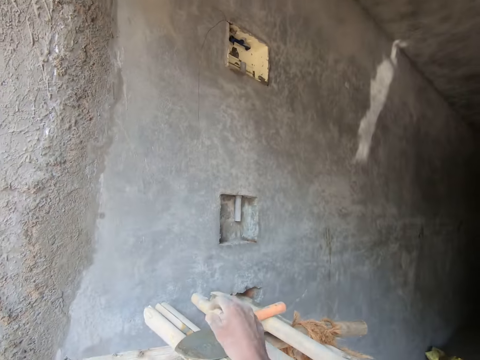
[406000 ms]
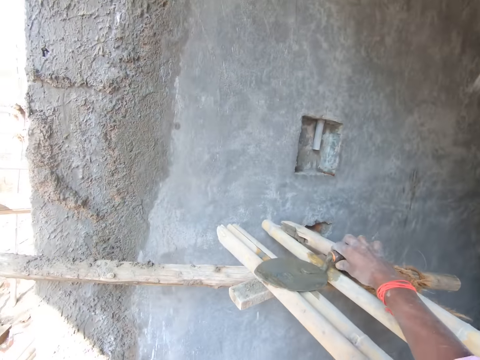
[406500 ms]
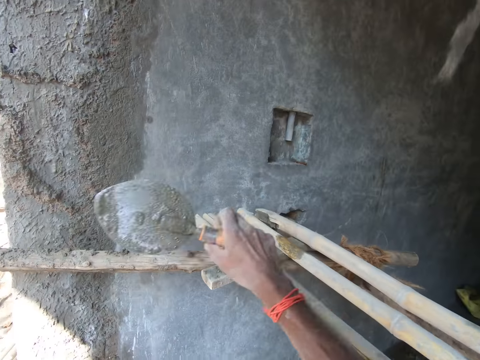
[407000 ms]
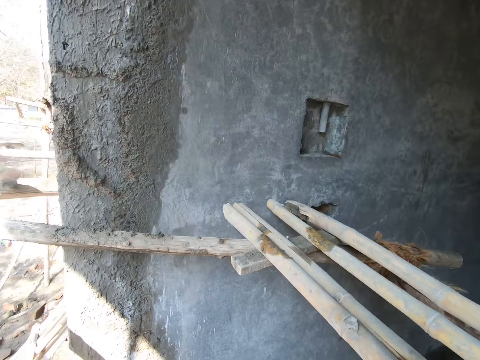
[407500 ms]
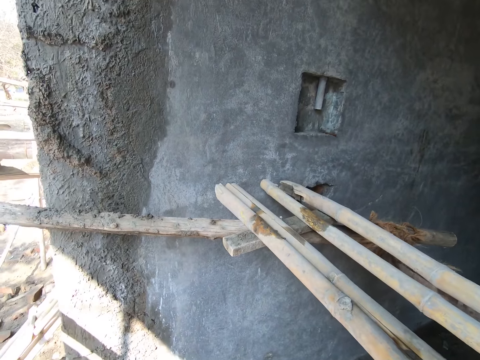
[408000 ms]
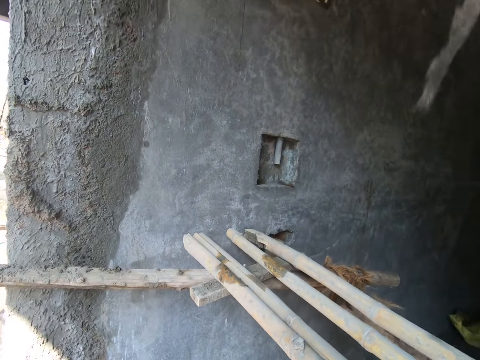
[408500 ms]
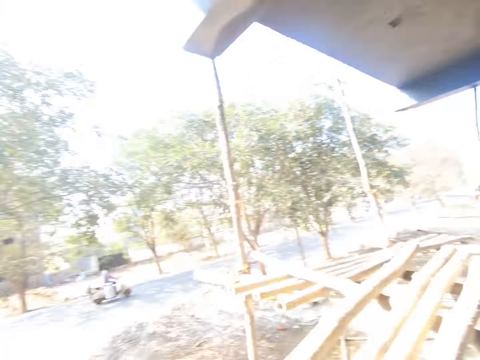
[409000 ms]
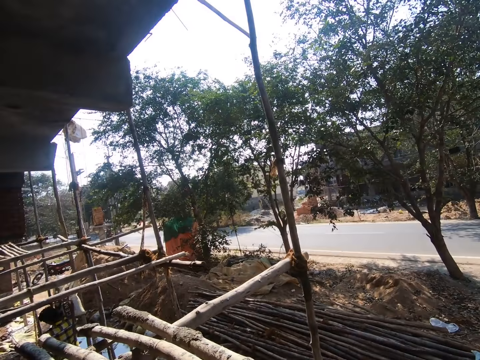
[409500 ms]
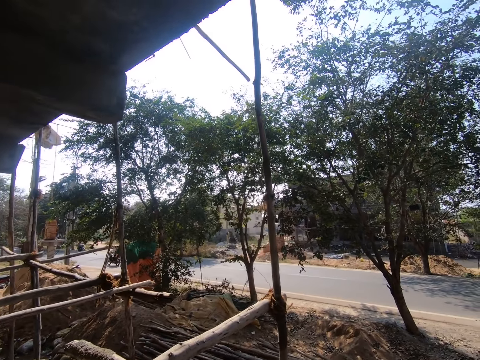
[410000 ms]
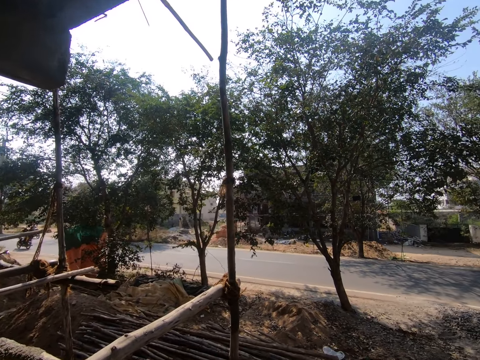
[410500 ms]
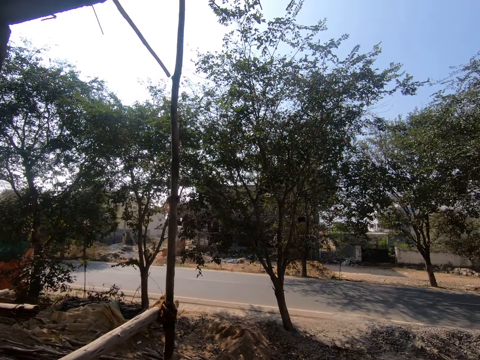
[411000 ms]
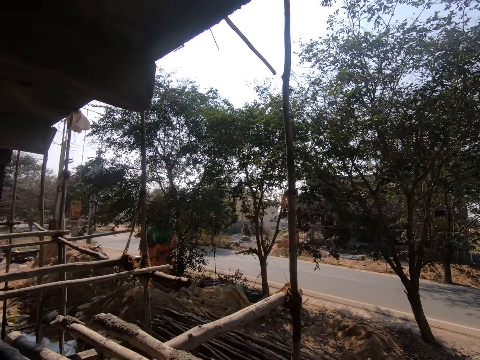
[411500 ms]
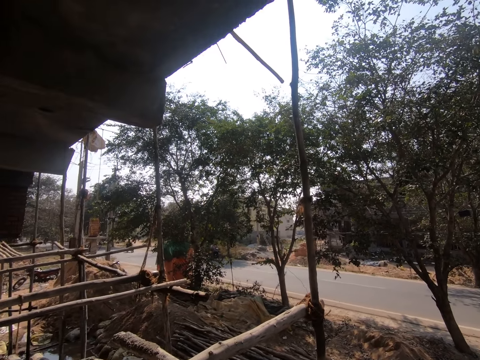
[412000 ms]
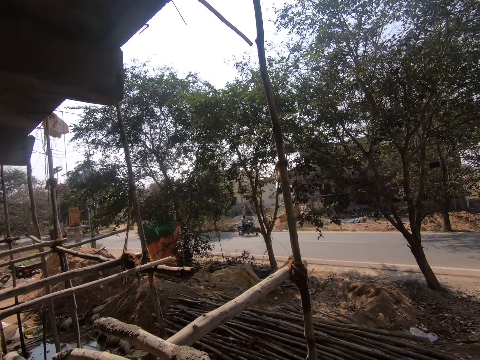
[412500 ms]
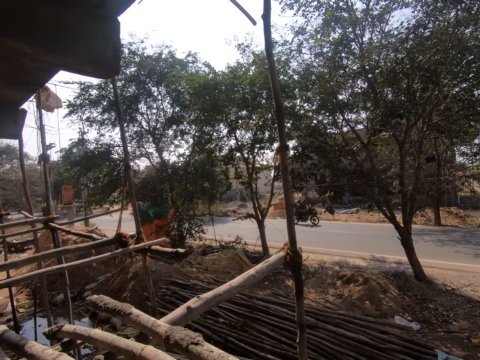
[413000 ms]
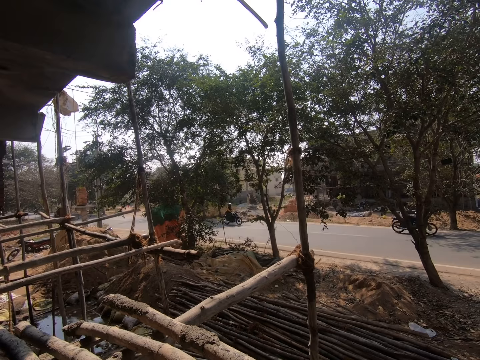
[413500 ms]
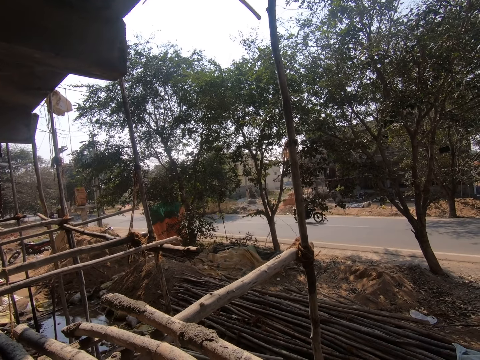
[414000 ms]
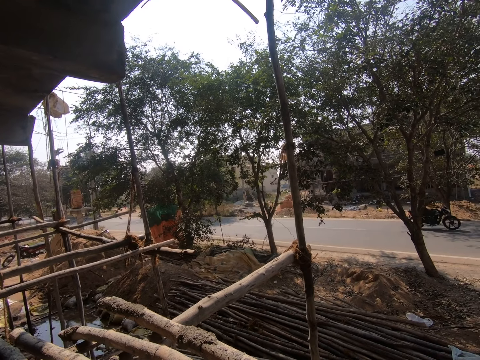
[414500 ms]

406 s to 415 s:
The camera wearer grabs the spatula. They look around. They walk.

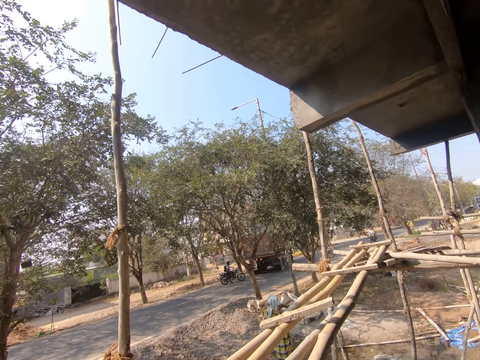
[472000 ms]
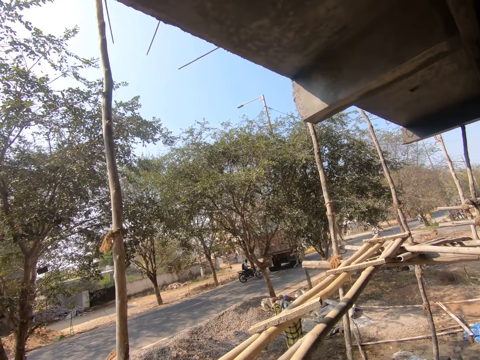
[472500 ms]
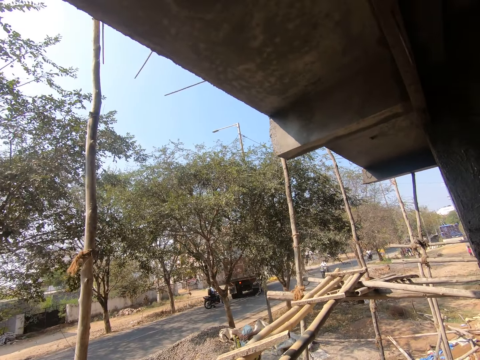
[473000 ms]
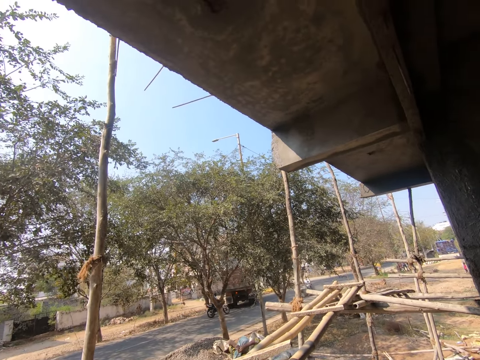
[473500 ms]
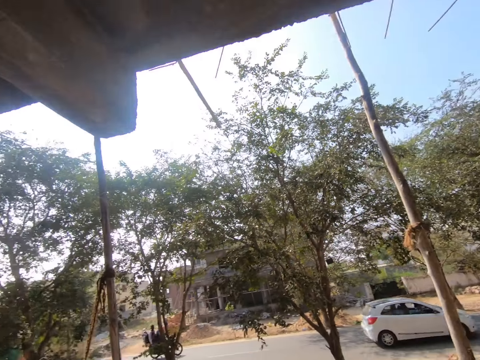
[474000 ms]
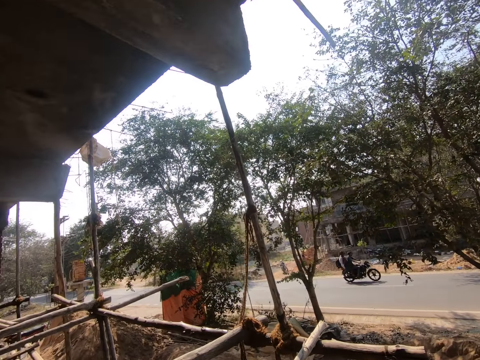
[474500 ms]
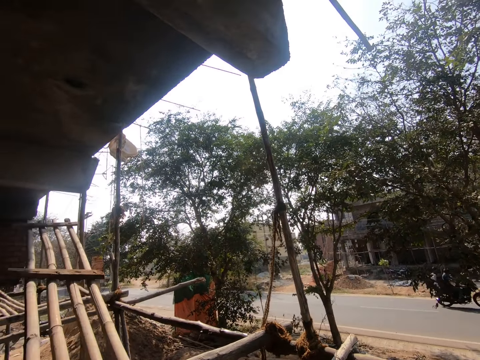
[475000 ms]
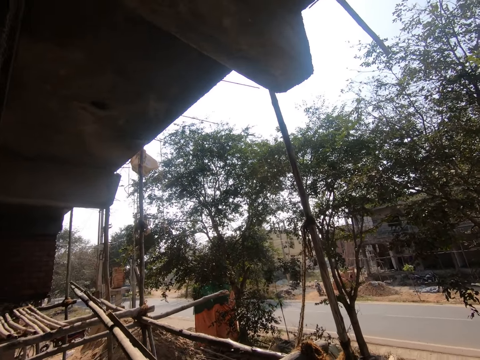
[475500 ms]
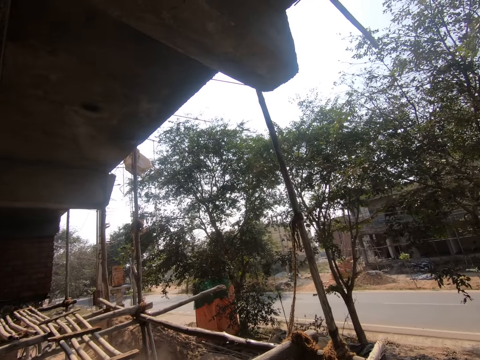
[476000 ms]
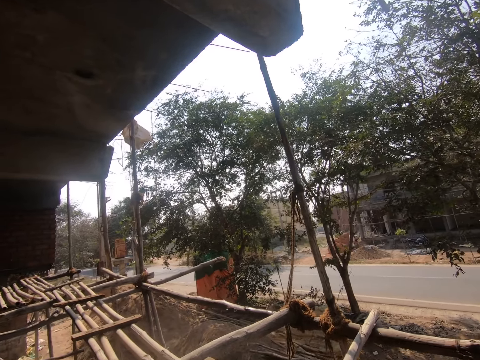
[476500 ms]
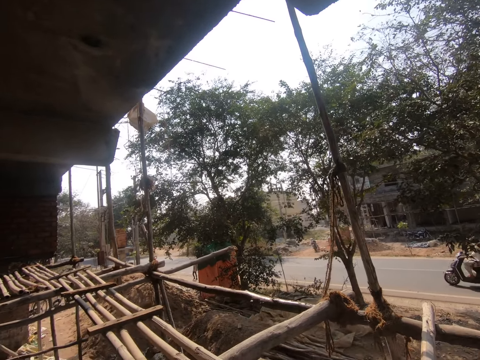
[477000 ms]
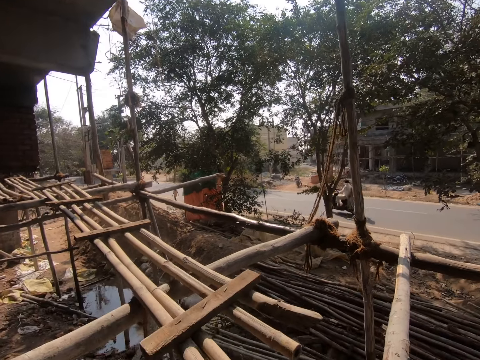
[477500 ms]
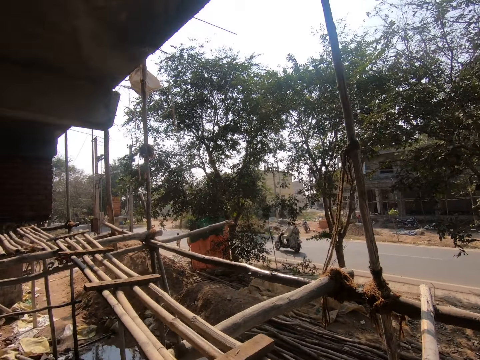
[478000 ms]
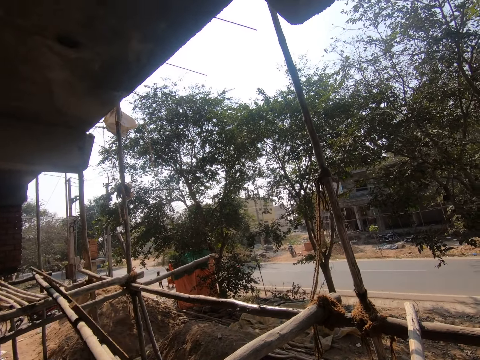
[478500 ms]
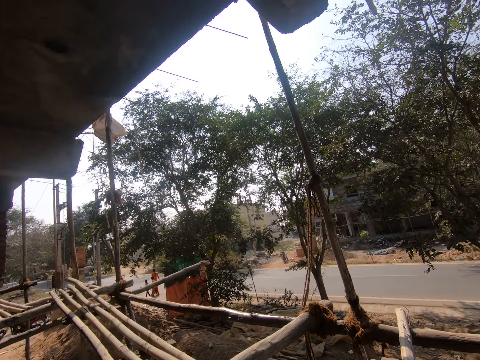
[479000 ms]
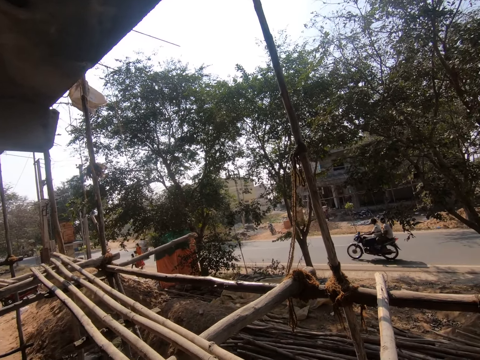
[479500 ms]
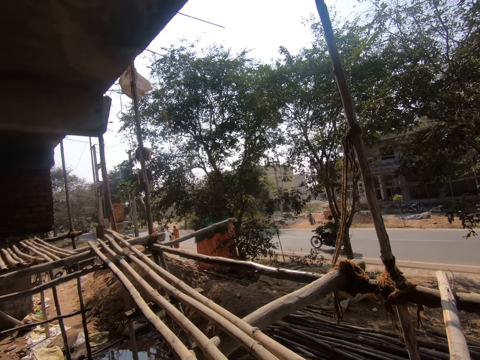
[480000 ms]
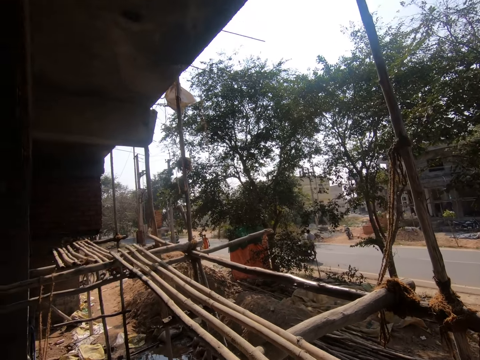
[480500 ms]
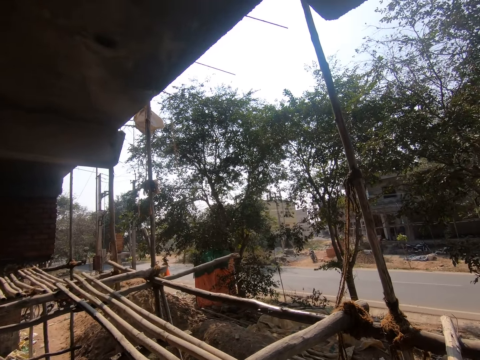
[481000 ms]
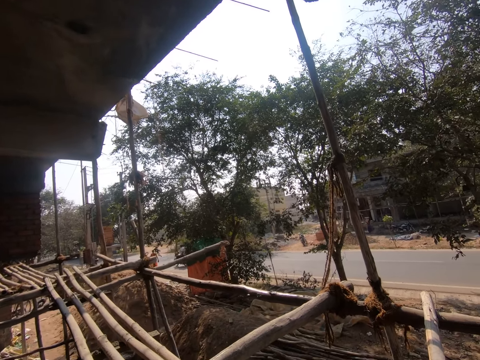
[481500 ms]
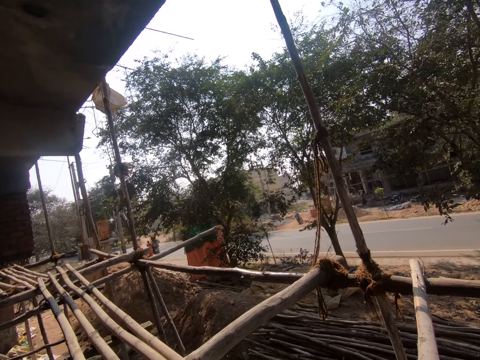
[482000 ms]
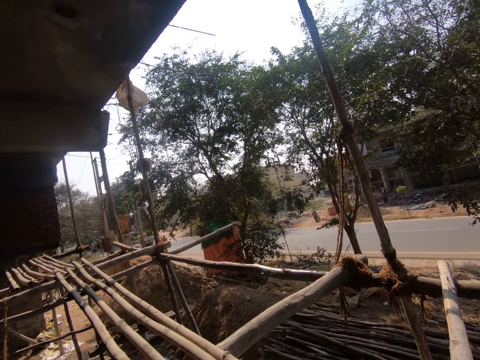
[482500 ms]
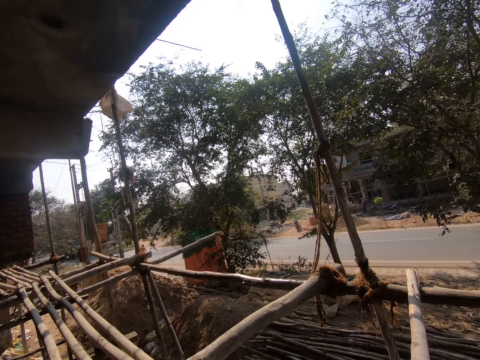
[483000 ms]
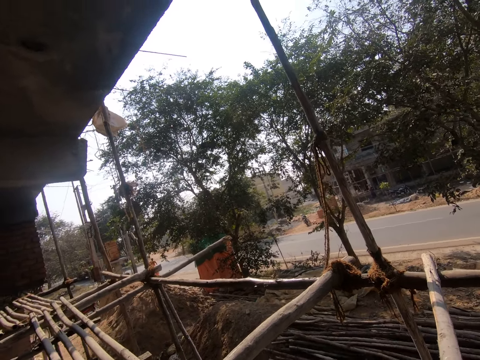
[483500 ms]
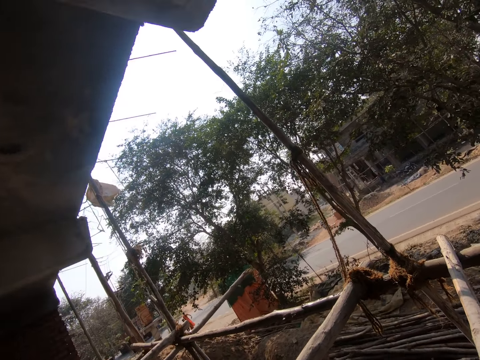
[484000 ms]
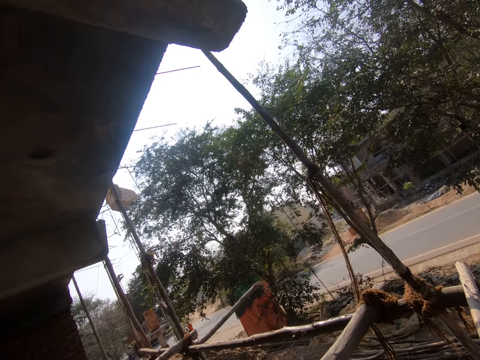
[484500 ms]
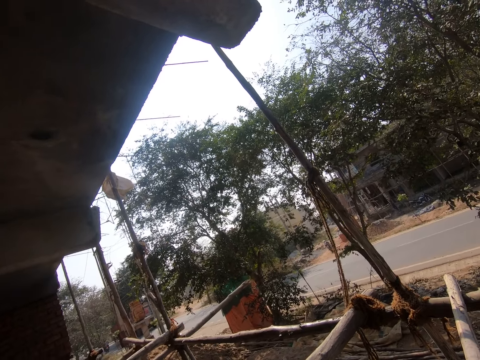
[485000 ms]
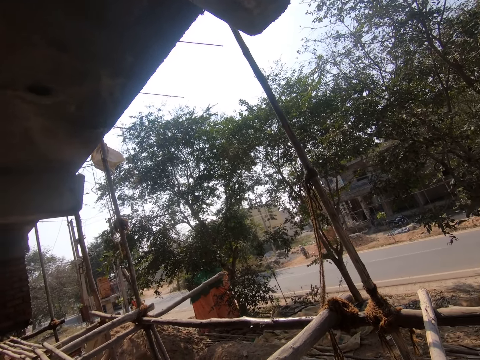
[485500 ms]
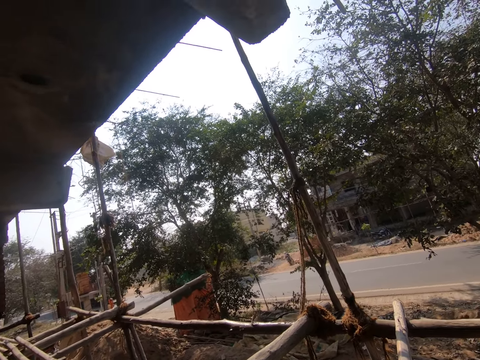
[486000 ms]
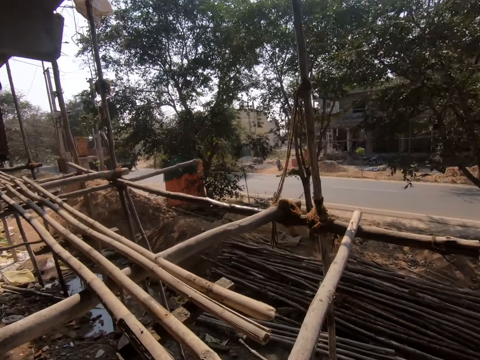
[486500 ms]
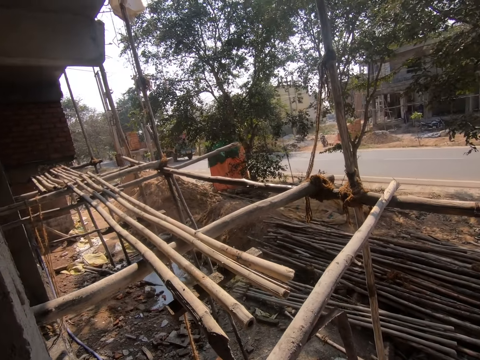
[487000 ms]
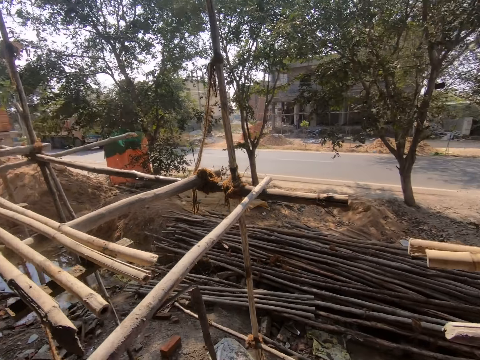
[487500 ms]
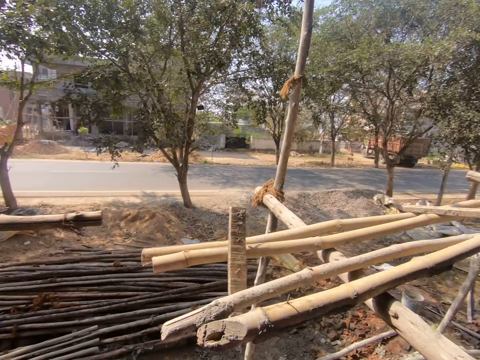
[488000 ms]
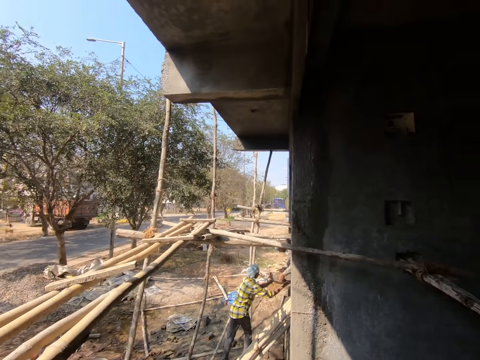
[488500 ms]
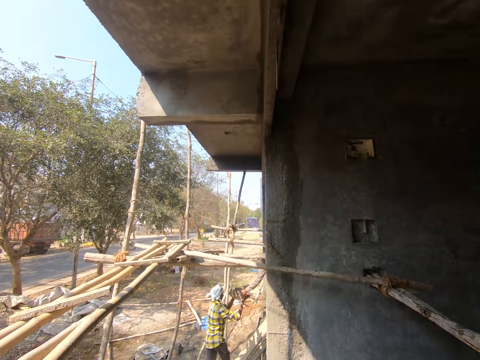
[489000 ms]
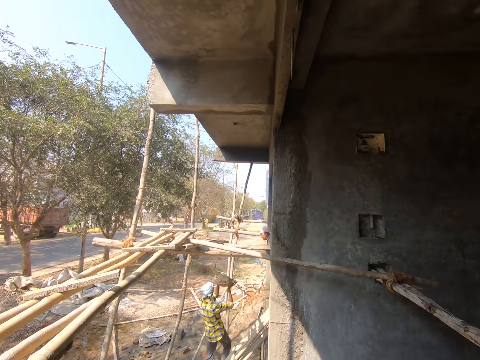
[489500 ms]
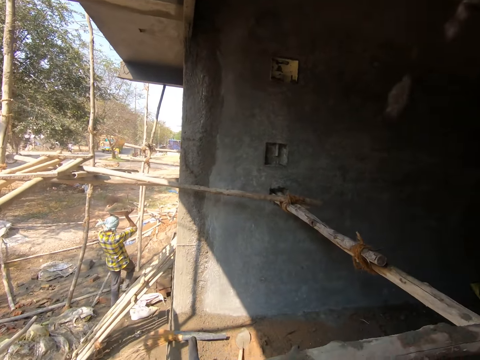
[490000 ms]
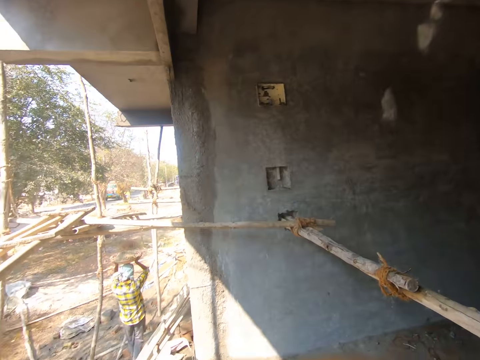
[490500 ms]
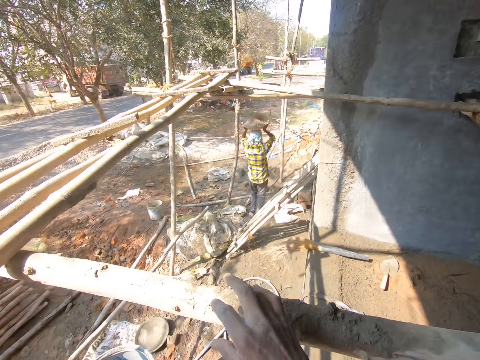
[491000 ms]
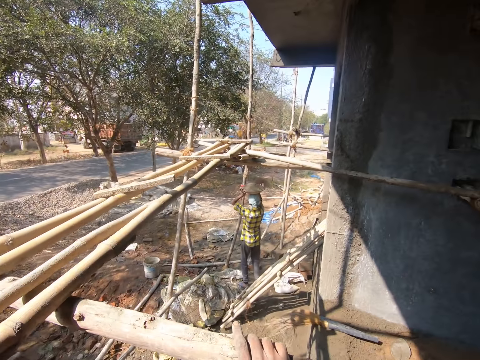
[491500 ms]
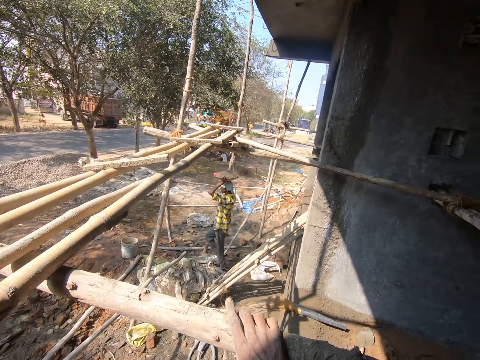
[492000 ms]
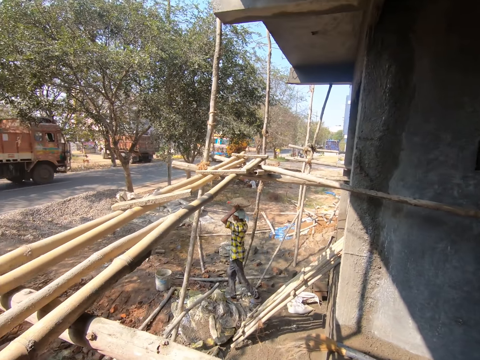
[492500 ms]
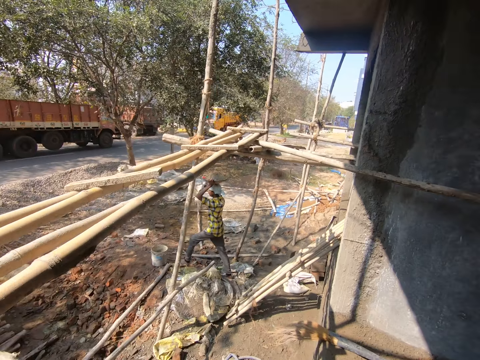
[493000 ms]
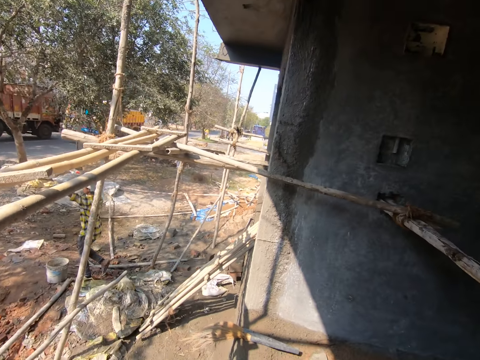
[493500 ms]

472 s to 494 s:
The camera wearer pulls the construction stand. They turn the construction stand. They move woods. They look around. They hold a piece of wood.
